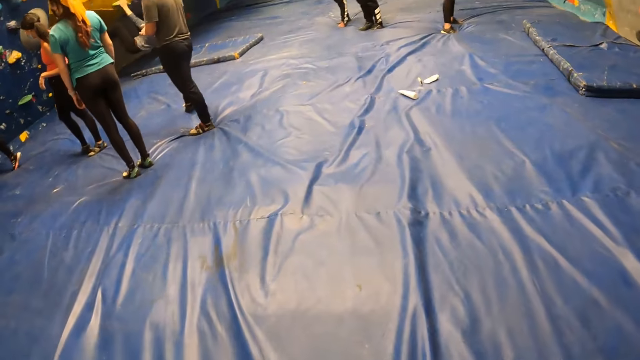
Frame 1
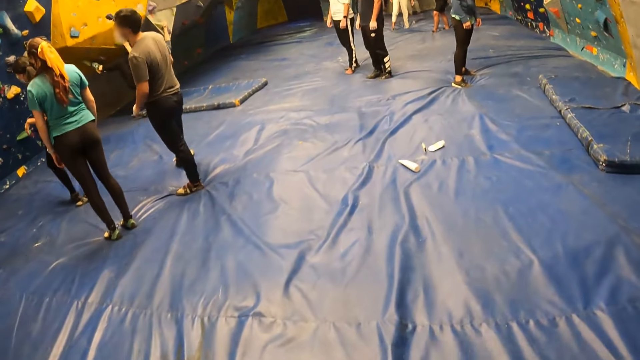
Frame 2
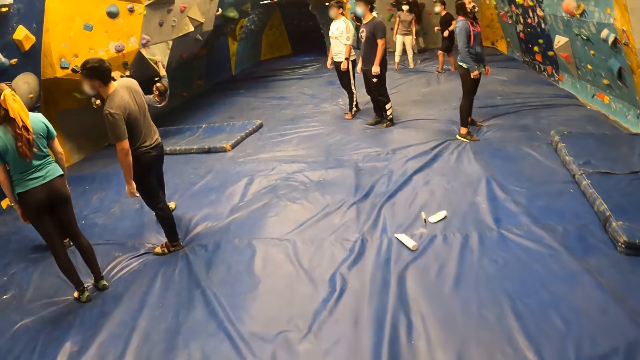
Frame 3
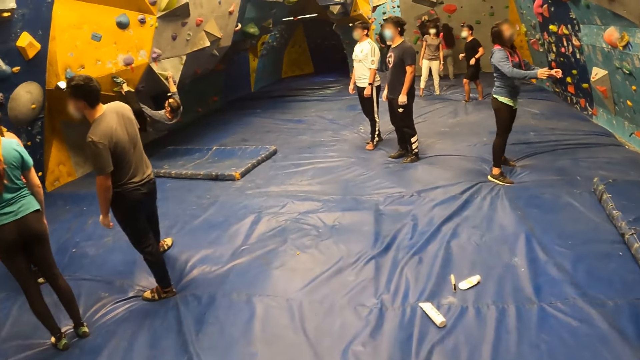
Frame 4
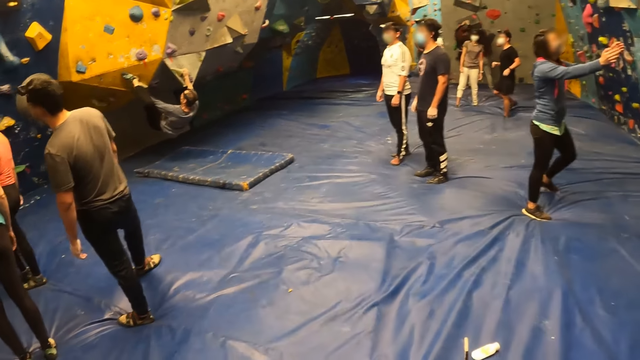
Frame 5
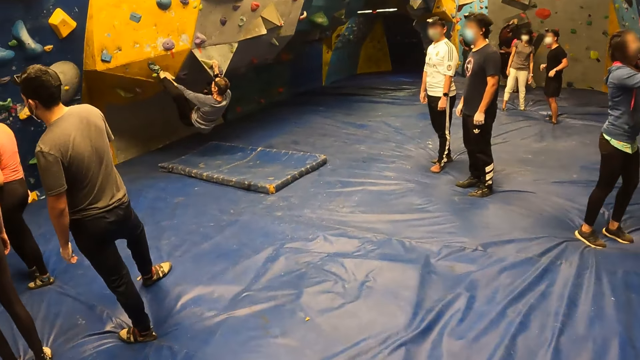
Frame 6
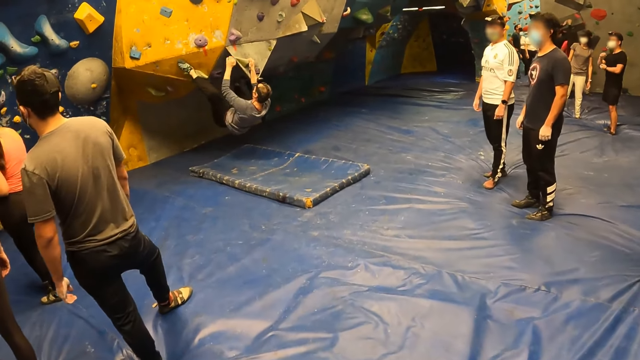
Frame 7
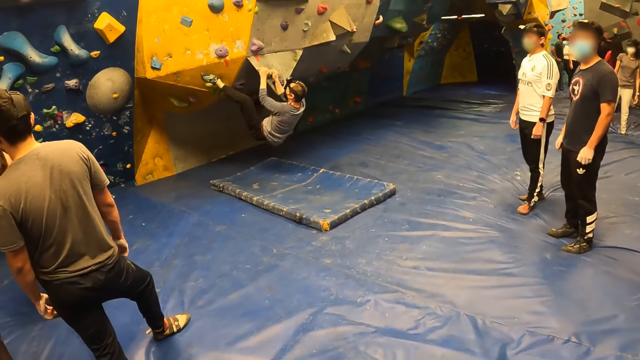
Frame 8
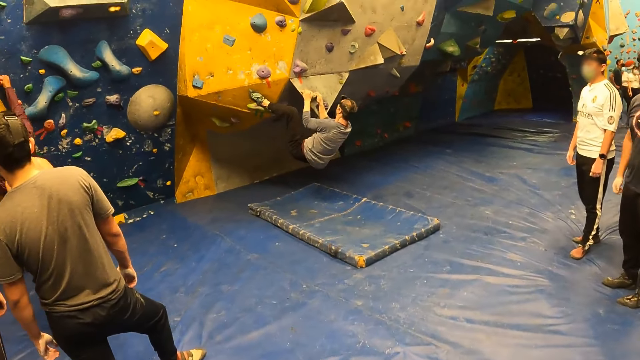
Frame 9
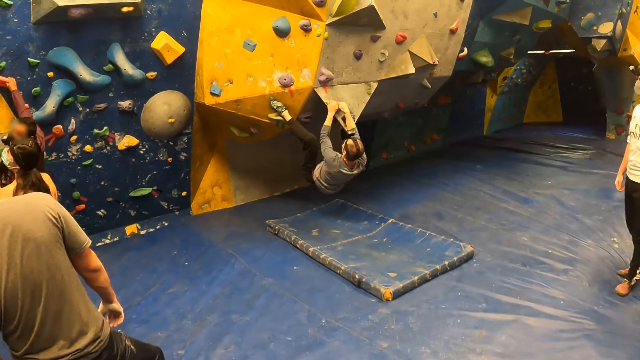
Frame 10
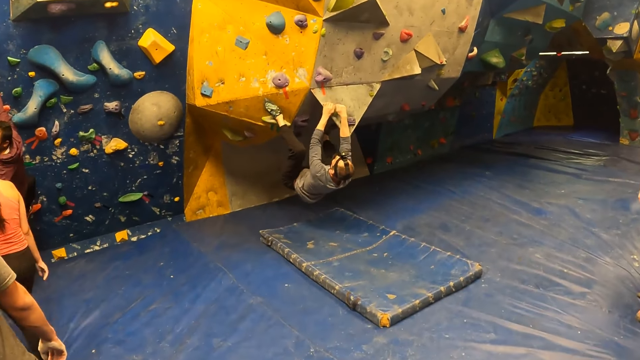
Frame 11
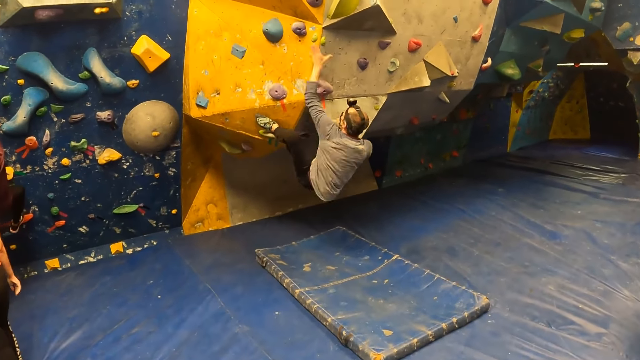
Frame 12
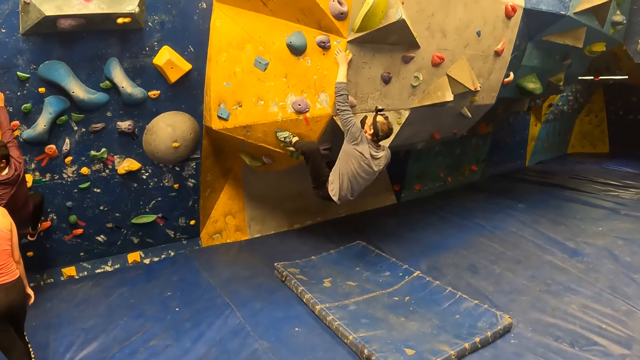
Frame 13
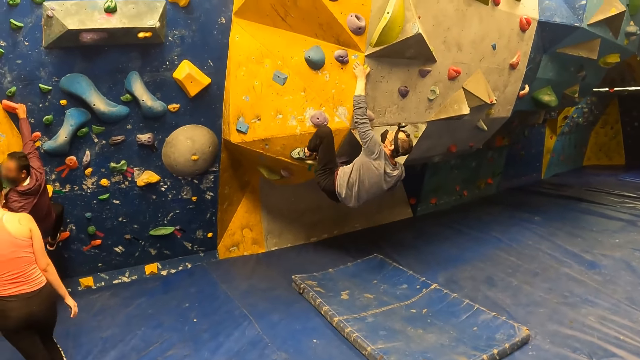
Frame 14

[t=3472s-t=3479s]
A man climbs the climbing wall.

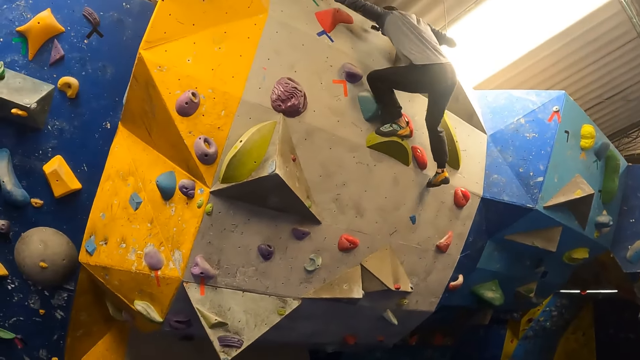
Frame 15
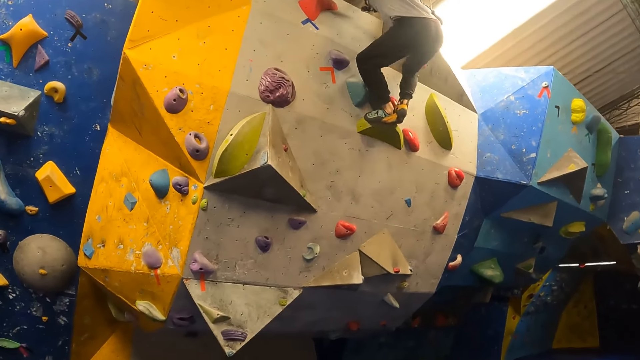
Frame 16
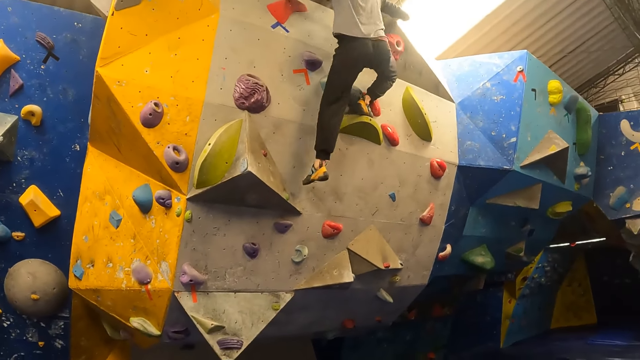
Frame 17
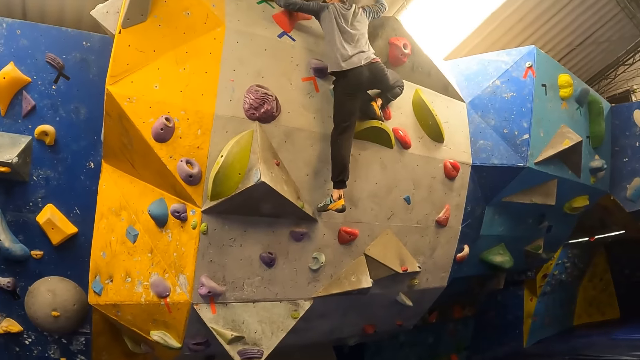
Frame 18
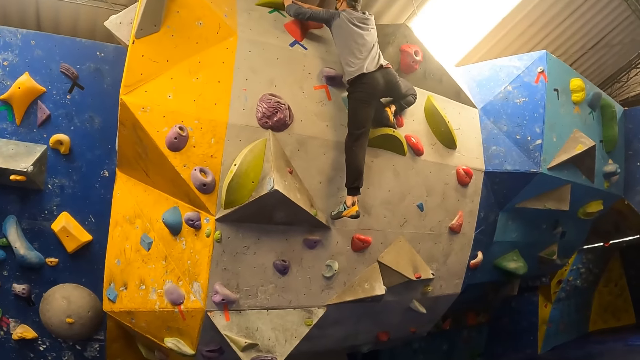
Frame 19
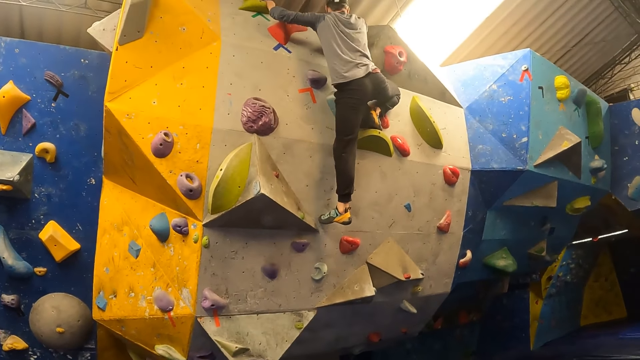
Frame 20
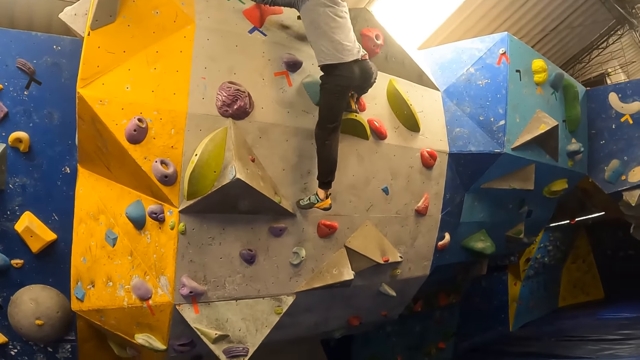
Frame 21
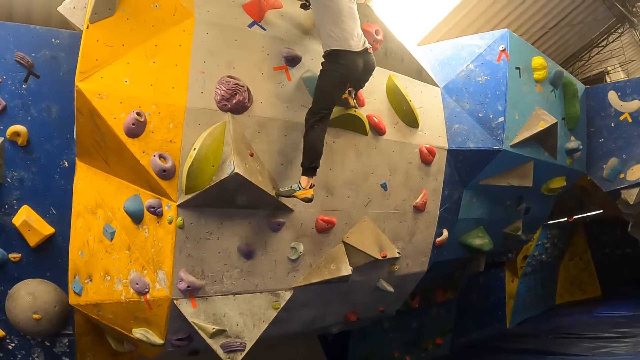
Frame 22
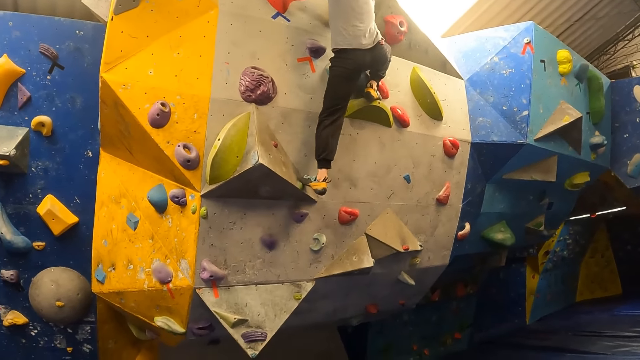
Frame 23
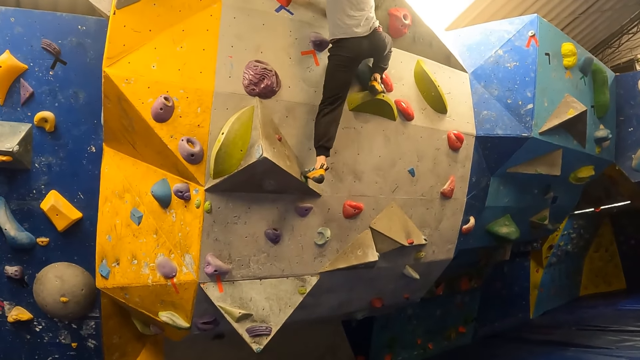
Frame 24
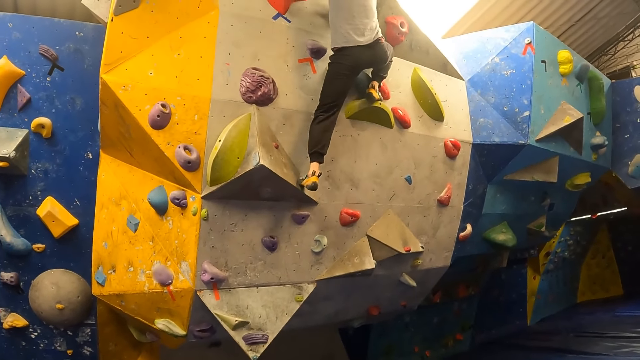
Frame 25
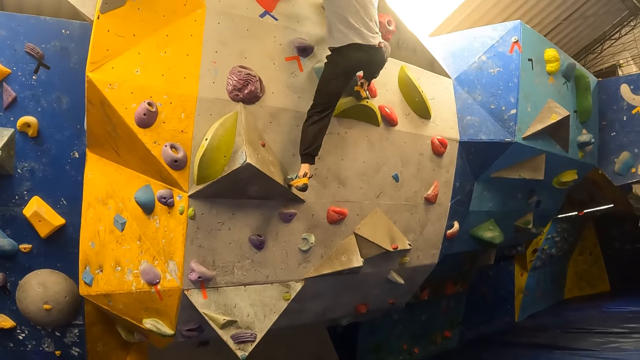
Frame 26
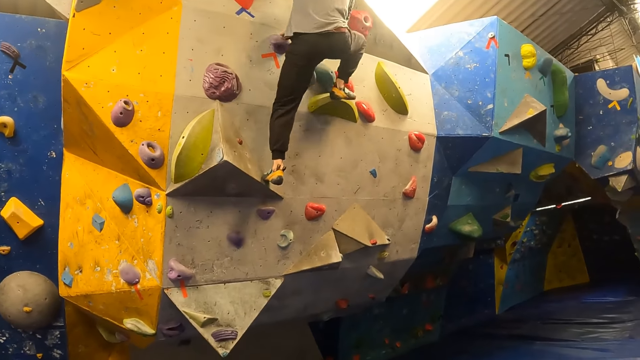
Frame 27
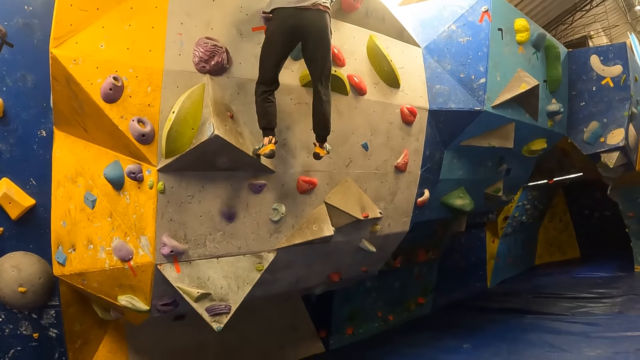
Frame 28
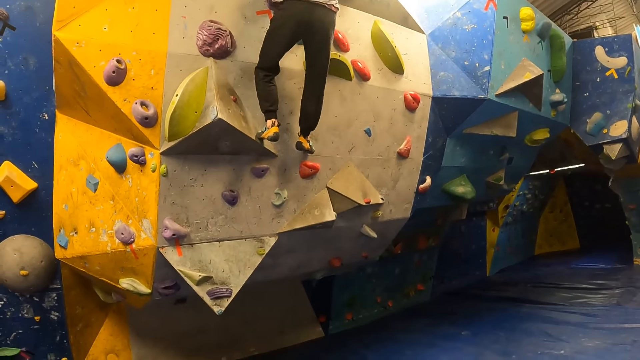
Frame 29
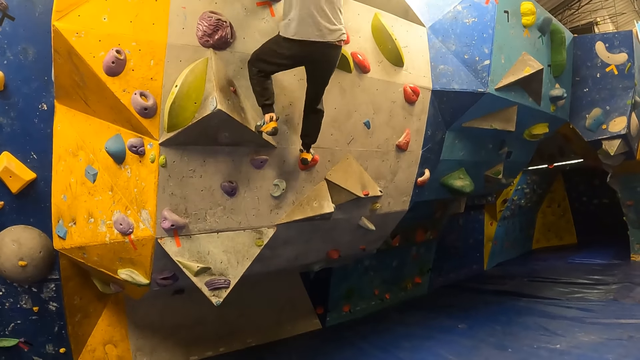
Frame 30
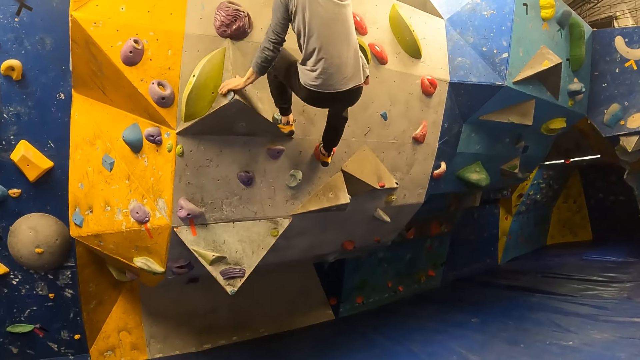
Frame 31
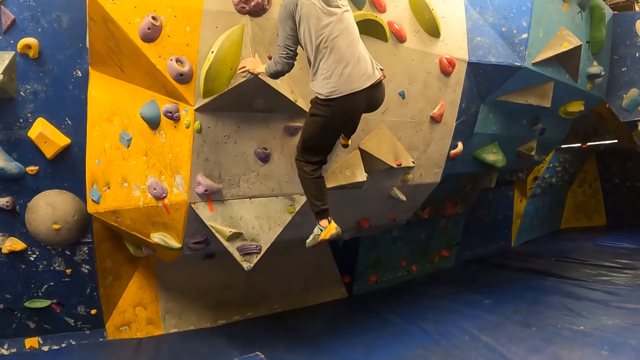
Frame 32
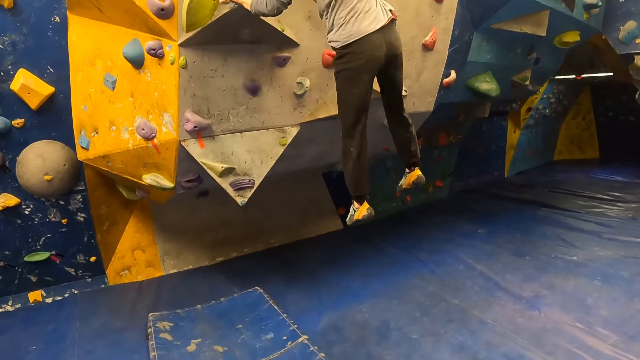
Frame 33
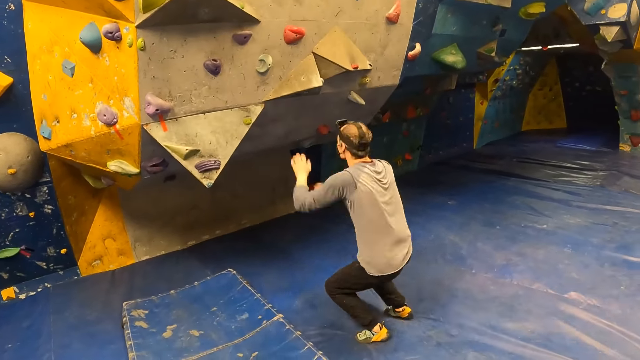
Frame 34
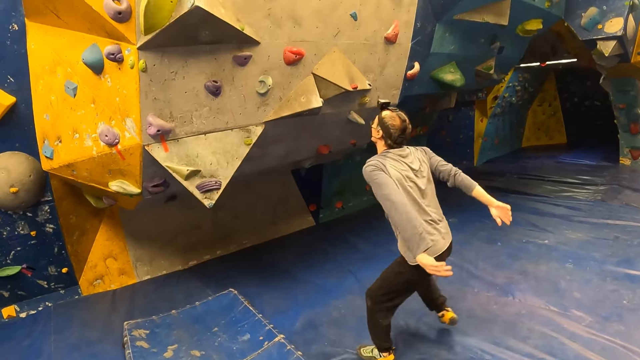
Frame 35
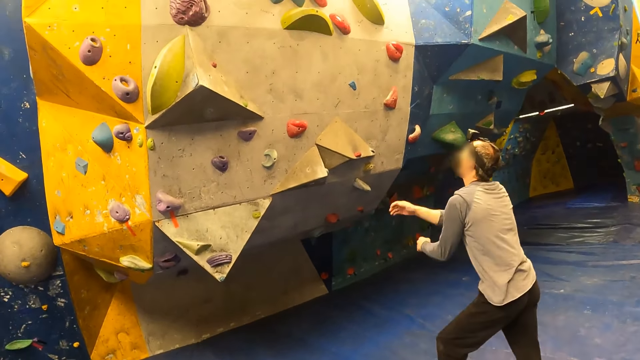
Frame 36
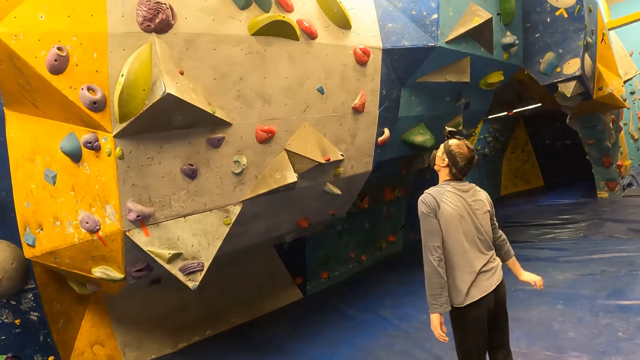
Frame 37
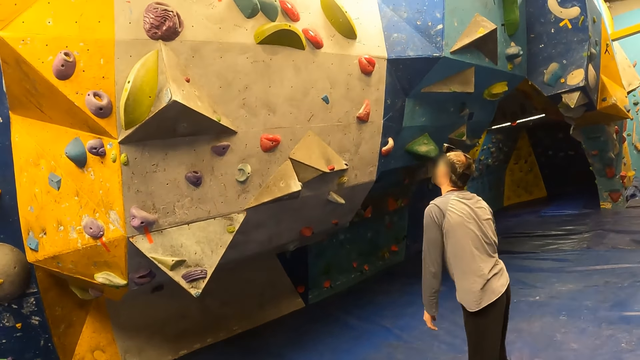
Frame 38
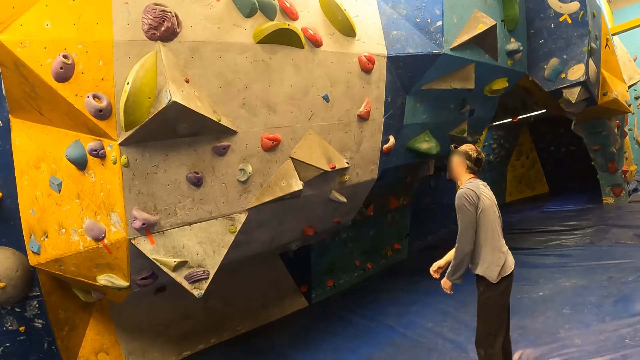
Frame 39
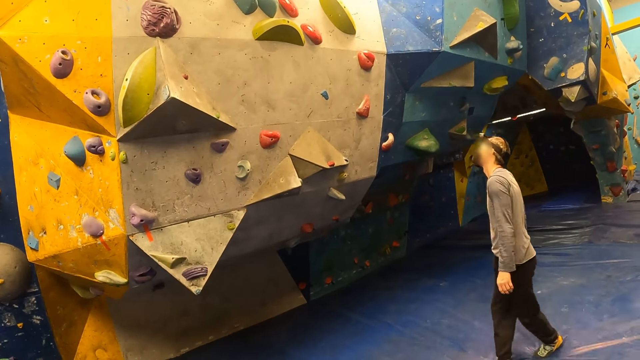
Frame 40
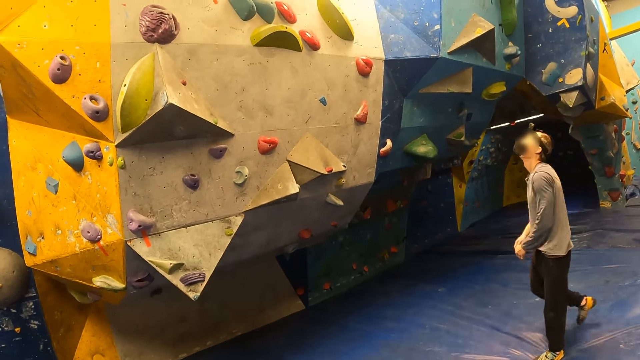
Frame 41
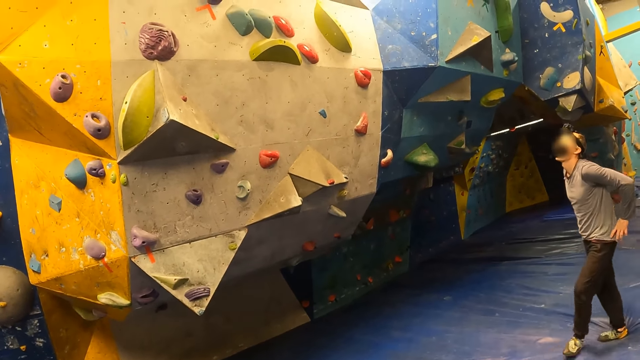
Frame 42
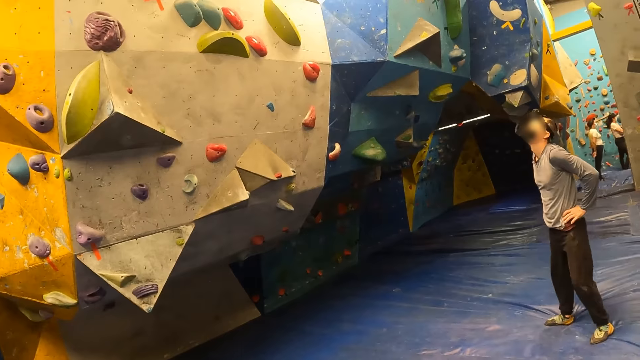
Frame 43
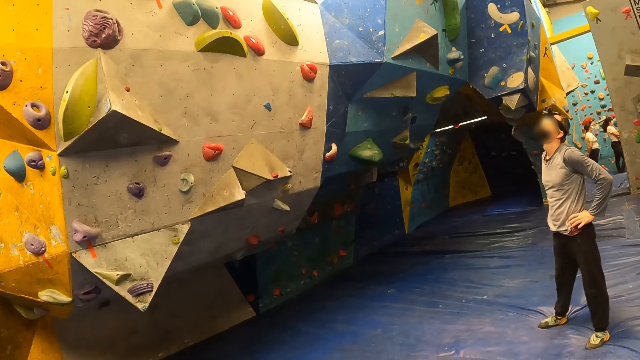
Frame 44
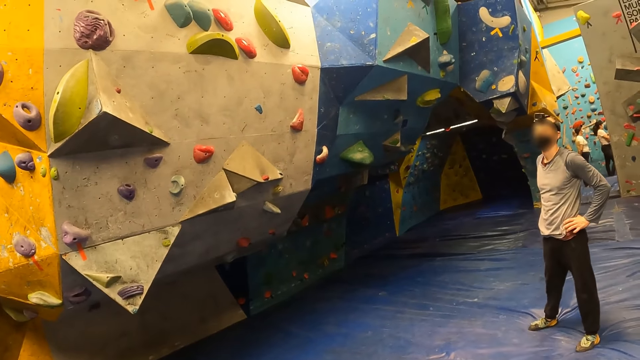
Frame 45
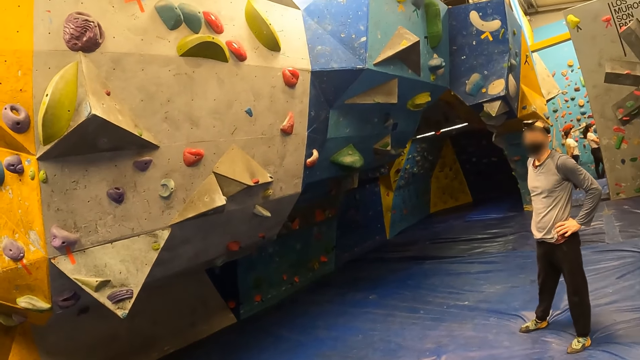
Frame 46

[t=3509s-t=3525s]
A man climbs down the climbing wall. The man jumps down from the wall and walks backwards.
